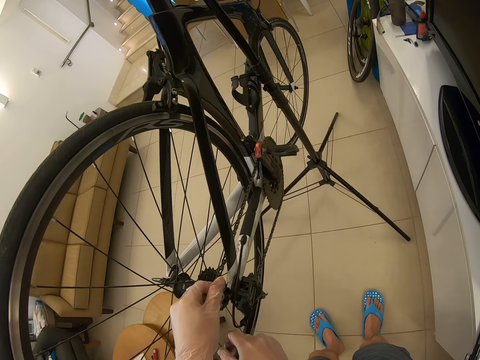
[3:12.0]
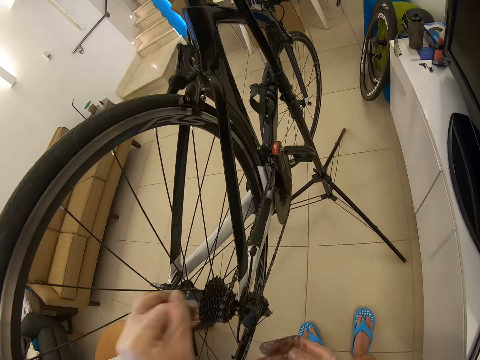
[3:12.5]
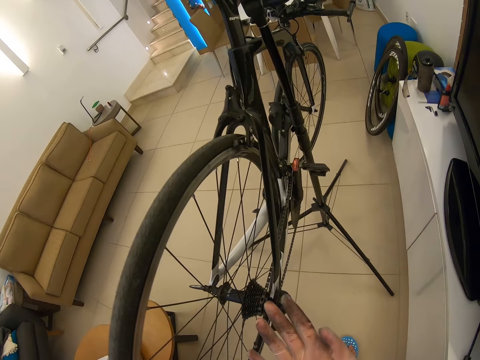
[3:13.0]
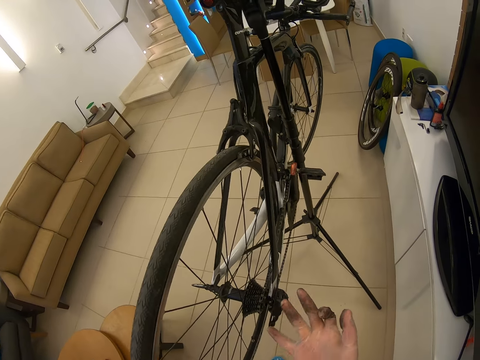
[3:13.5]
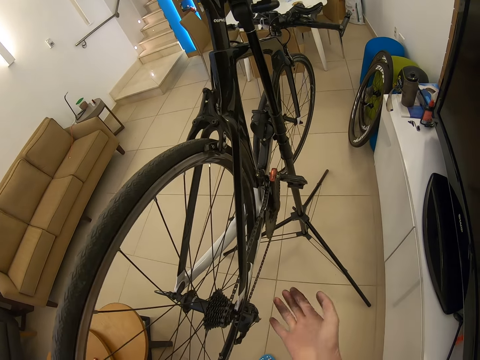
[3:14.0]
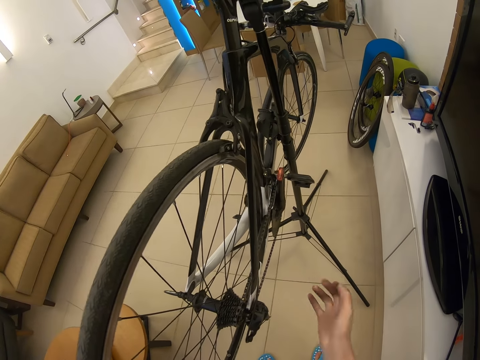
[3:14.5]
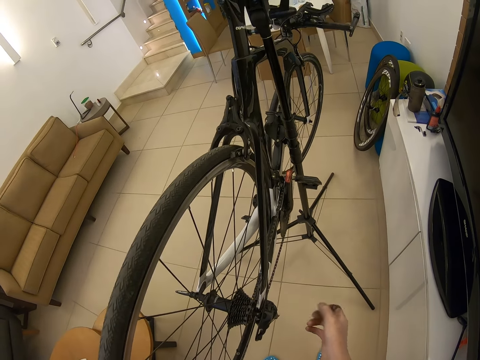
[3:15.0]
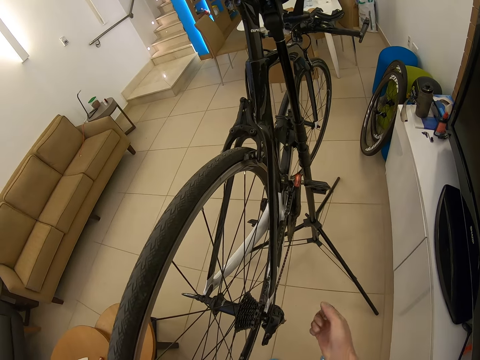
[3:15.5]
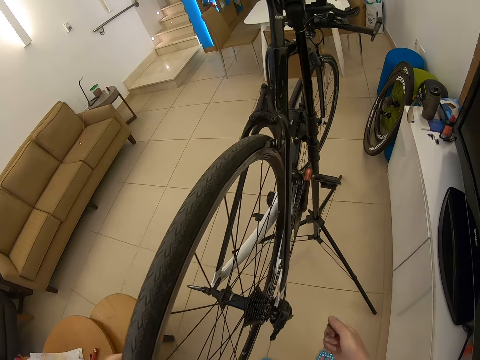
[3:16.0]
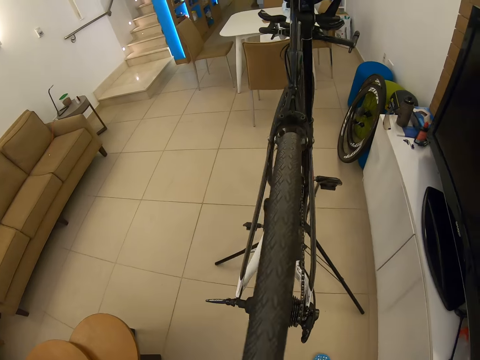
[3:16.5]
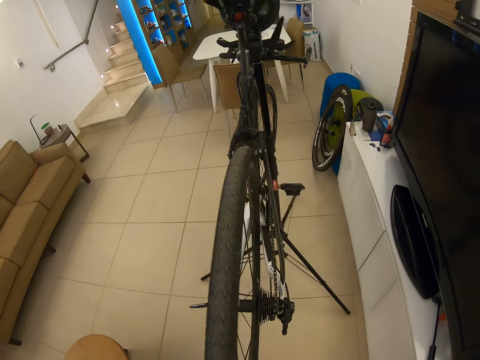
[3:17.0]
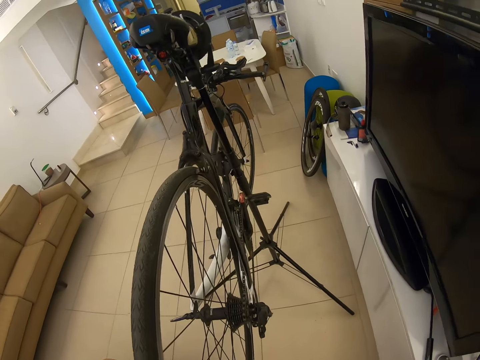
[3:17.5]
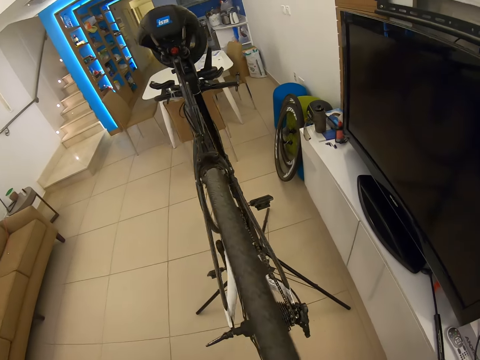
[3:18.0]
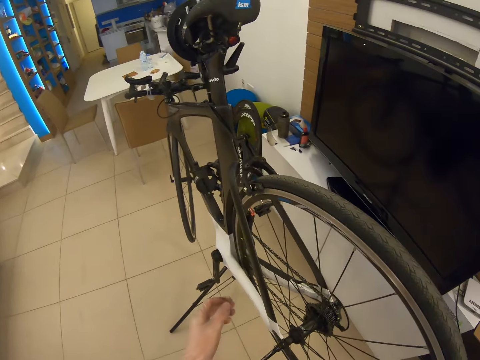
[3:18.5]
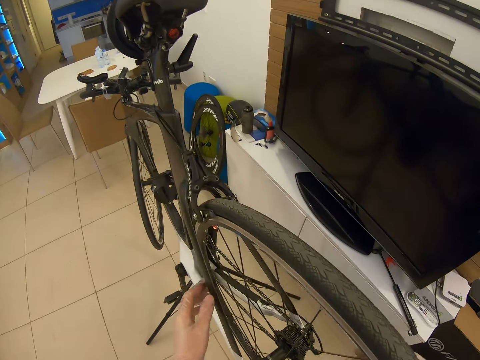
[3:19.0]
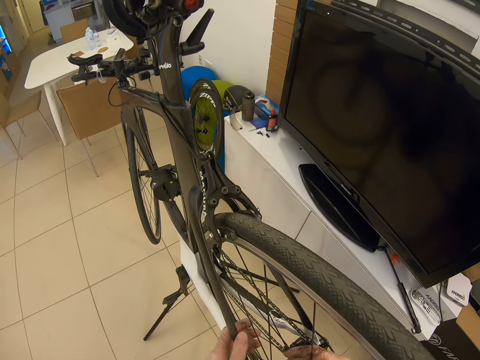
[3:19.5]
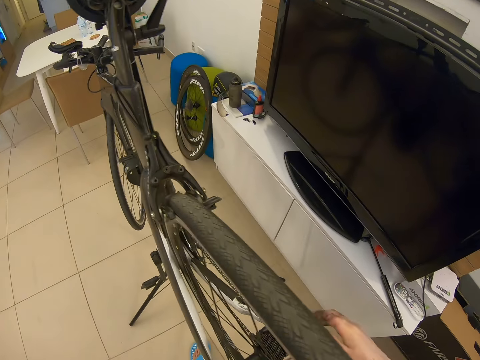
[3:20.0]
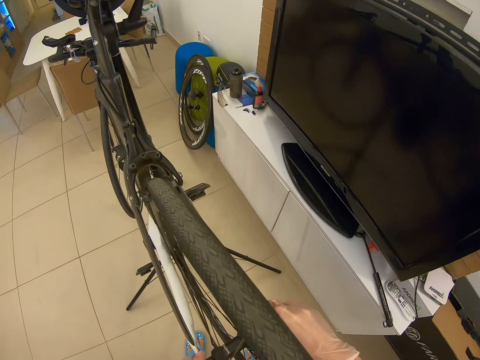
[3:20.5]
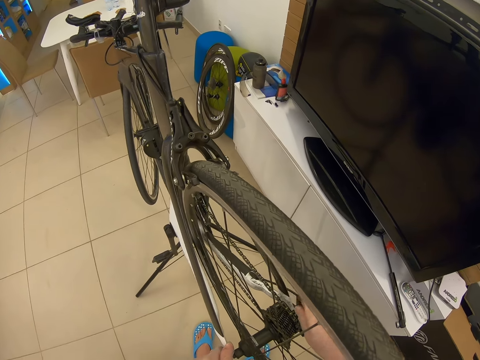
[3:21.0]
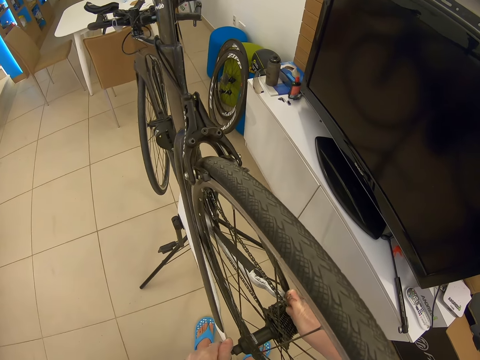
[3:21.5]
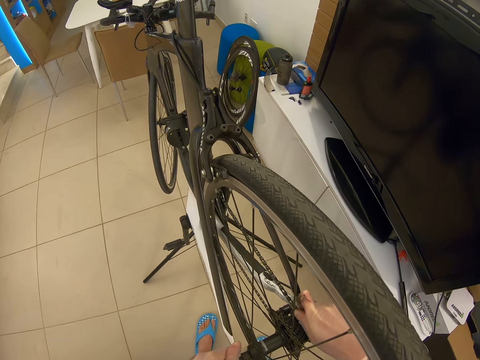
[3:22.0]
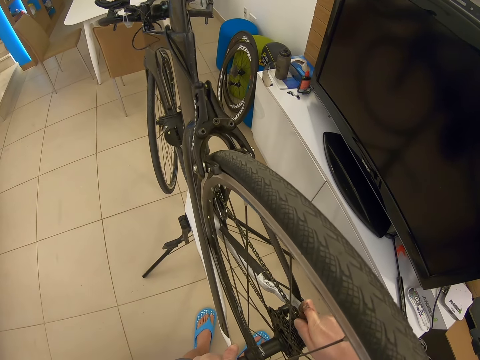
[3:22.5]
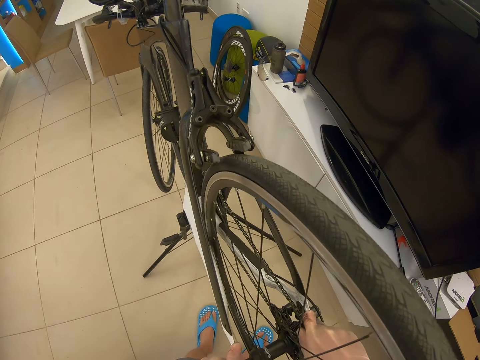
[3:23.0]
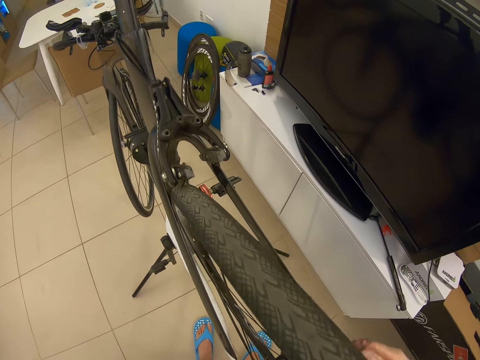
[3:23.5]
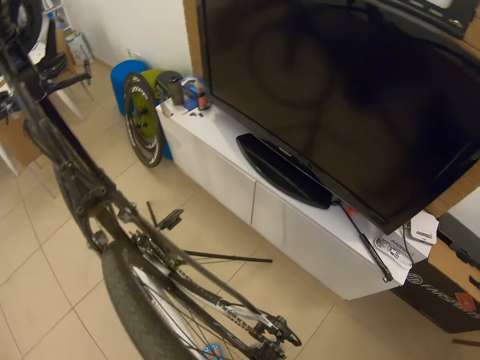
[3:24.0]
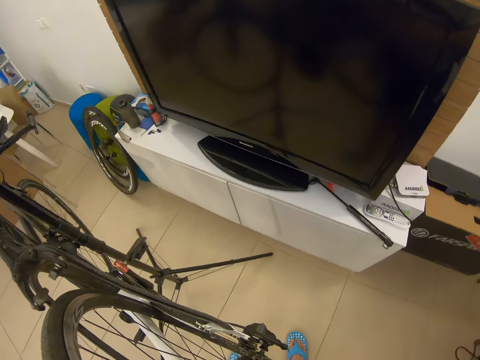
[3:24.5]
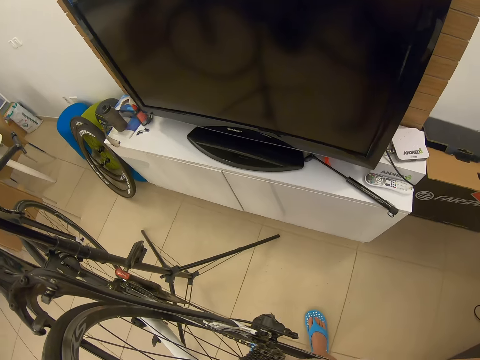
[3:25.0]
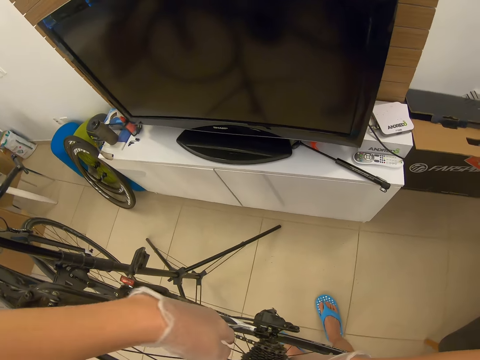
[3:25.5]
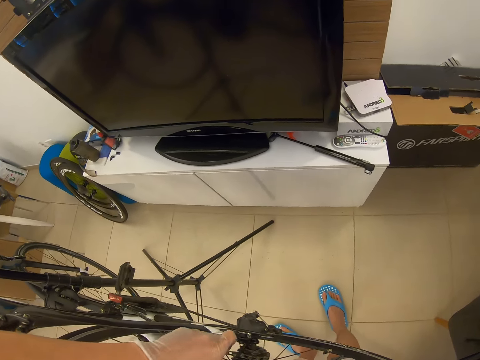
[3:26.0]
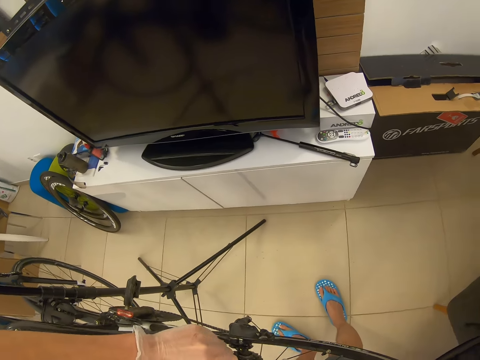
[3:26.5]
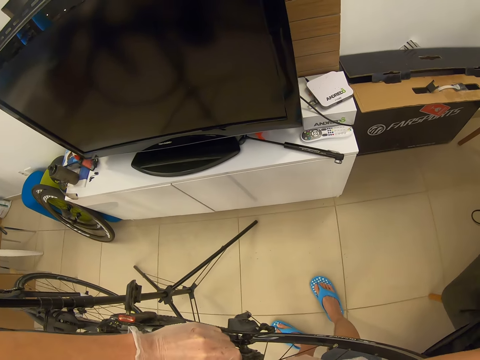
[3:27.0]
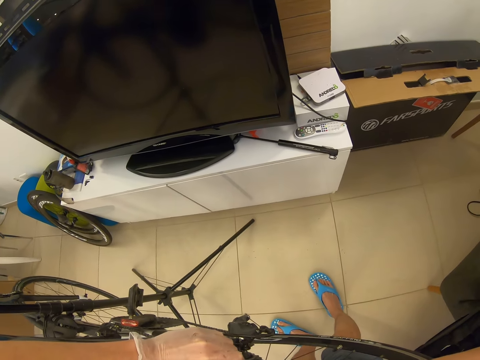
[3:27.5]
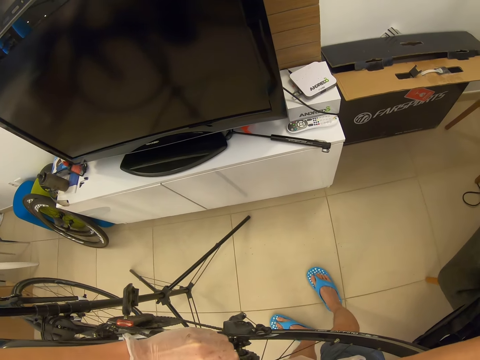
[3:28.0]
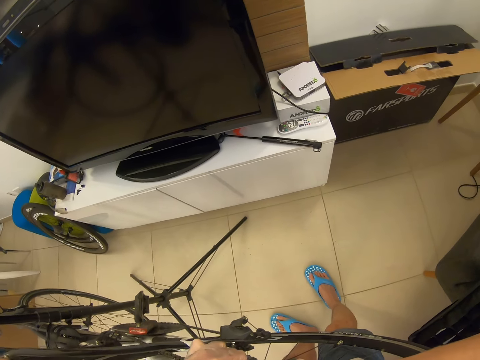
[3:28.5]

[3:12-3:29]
The camera wearer removes the bike chain. They look around. They remove the bike chain.

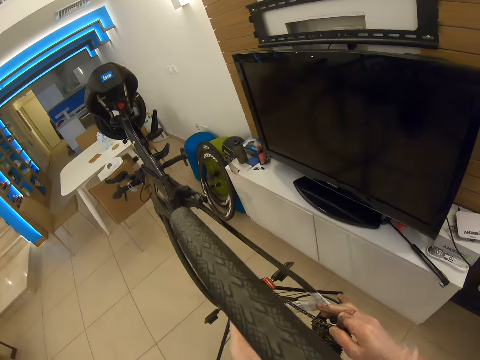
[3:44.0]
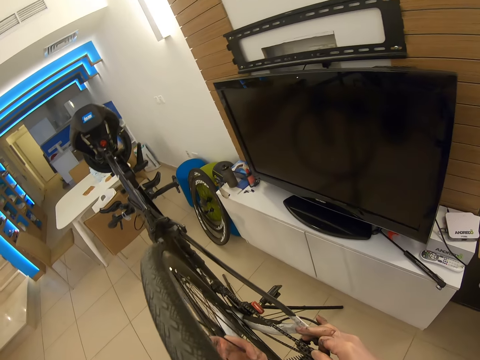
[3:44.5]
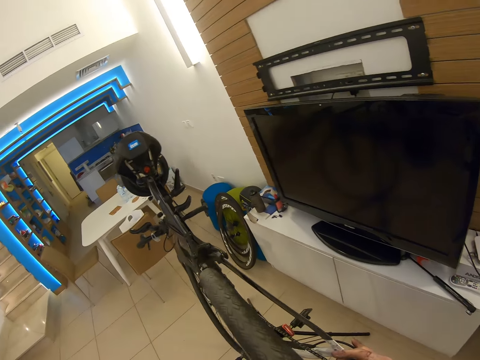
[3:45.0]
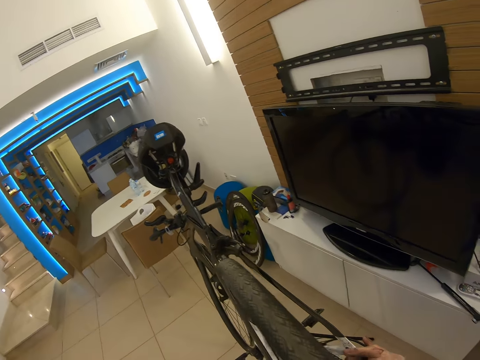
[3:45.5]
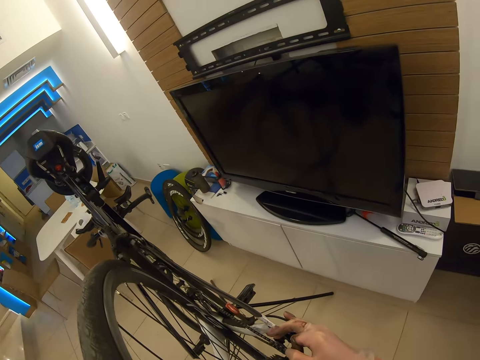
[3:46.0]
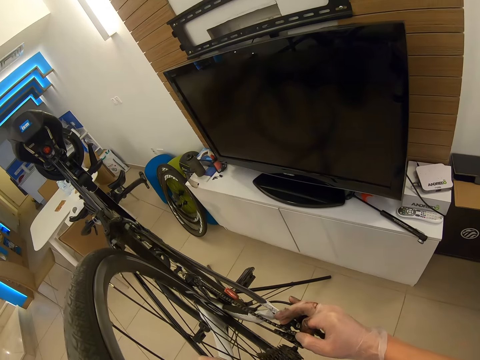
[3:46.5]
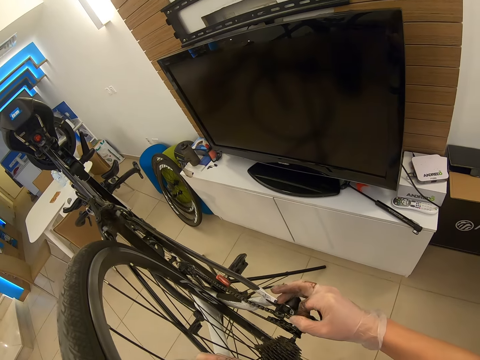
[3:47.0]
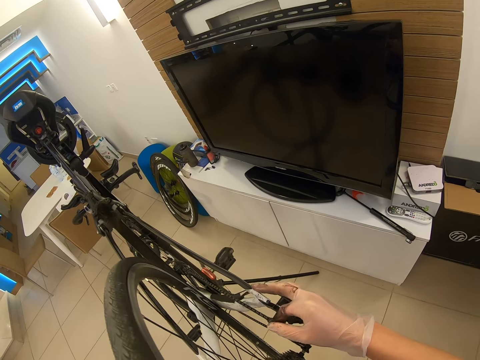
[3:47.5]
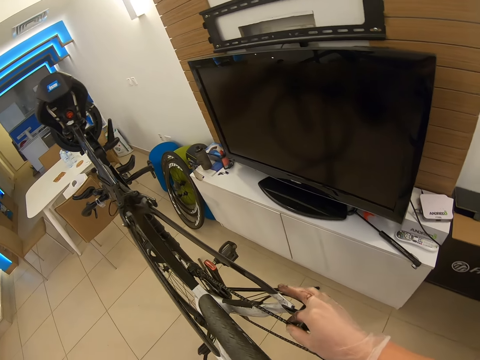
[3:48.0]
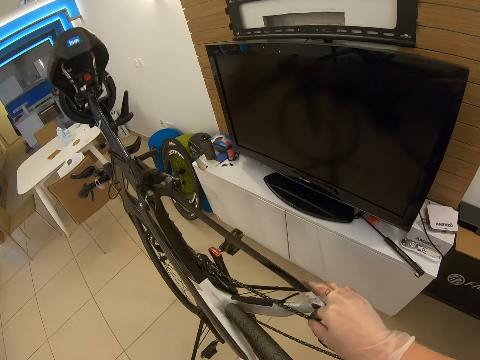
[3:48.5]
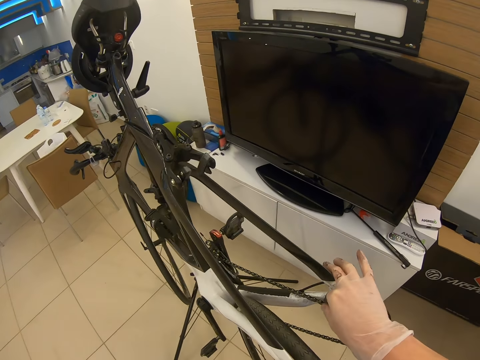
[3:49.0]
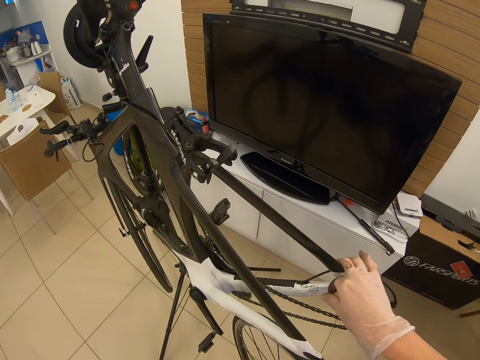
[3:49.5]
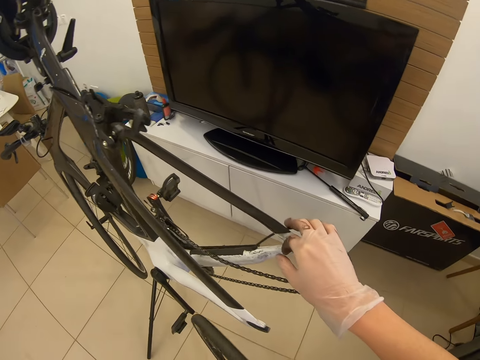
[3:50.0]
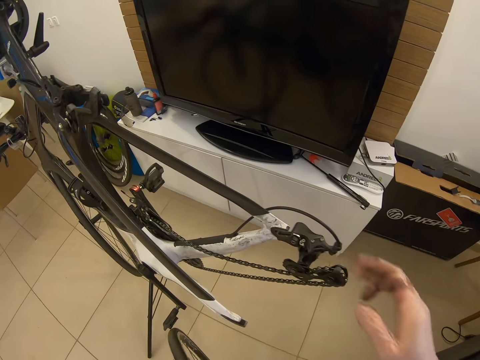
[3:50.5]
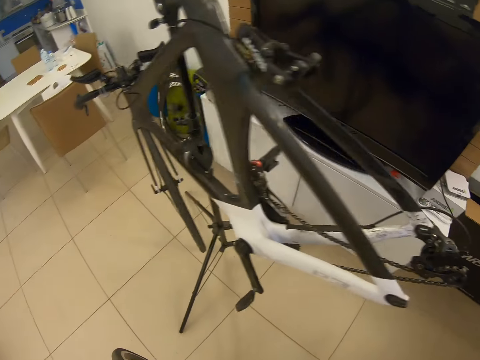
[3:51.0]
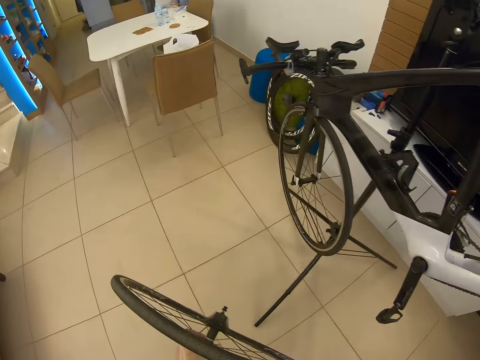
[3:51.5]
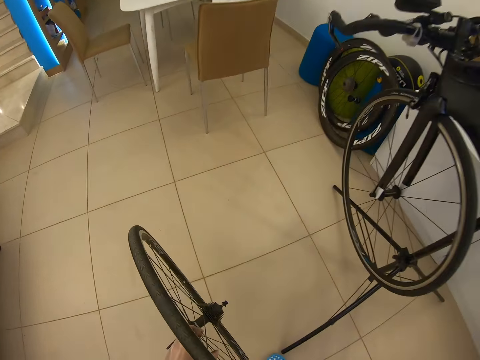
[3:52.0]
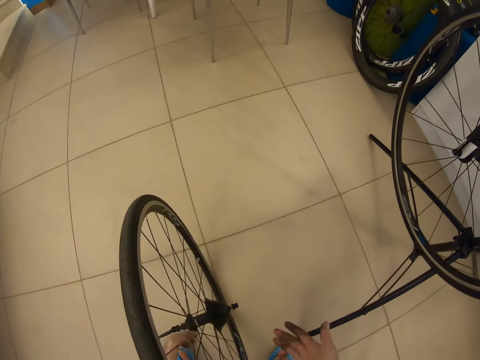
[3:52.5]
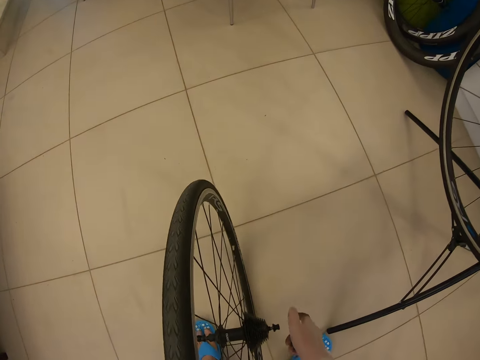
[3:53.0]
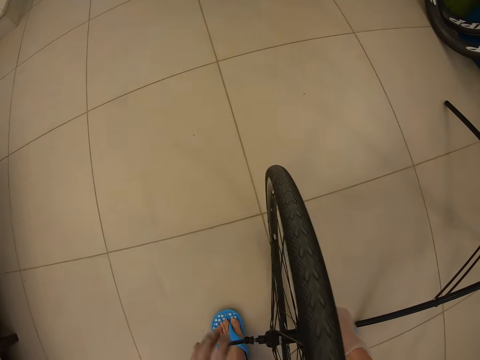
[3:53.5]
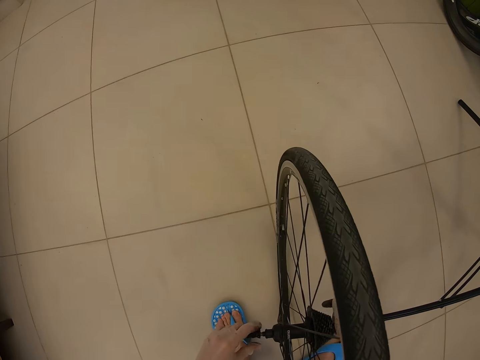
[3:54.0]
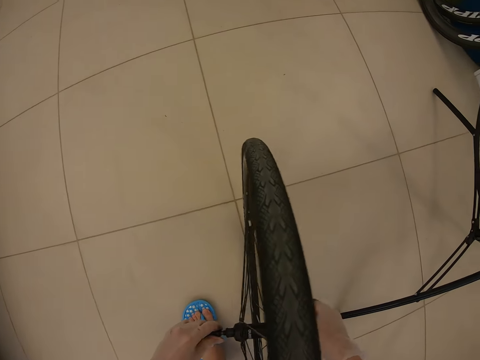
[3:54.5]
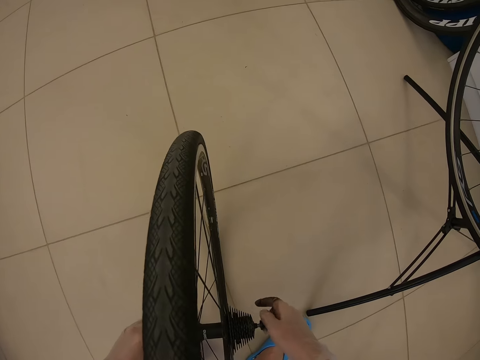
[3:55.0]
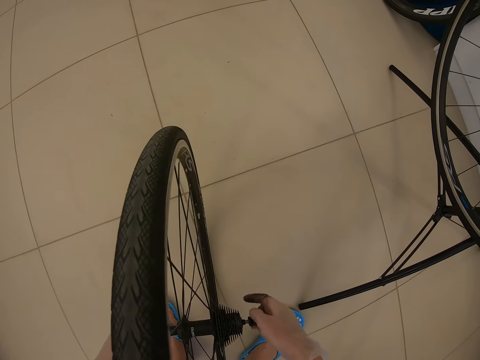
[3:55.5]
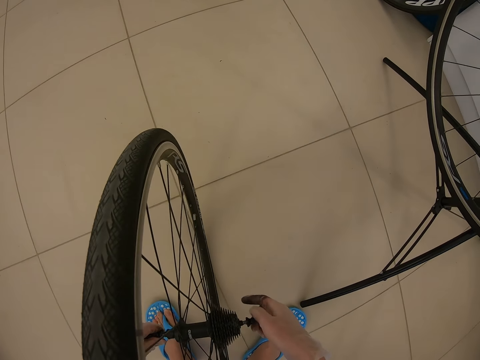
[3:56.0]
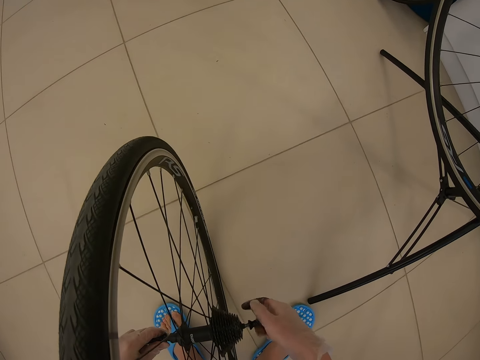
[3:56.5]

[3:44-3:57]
The camera wearer removes the bike wheel. They hold the bike chain. They remove the tire from the bicycle. They carry the bike wheel. They place the tire on the floor. They loosen the metal on the tire.
